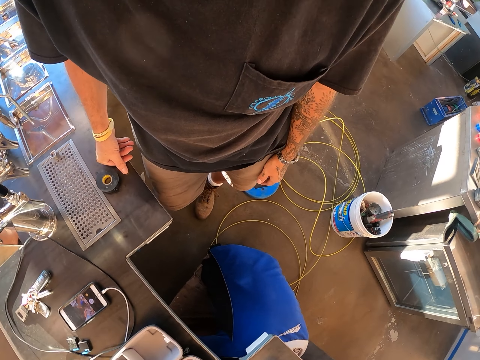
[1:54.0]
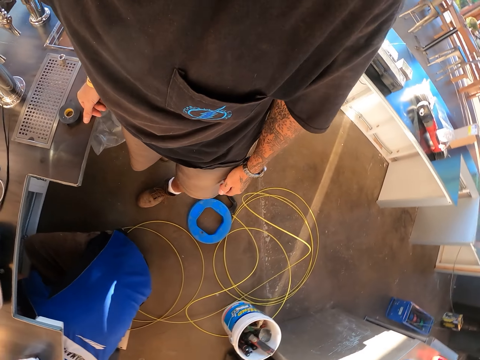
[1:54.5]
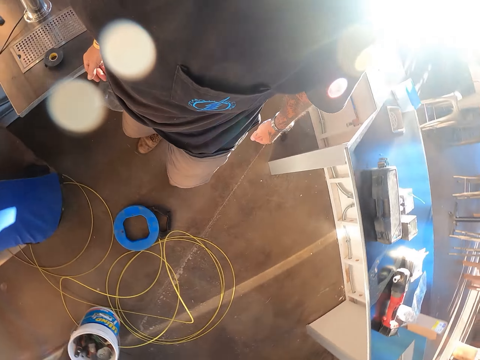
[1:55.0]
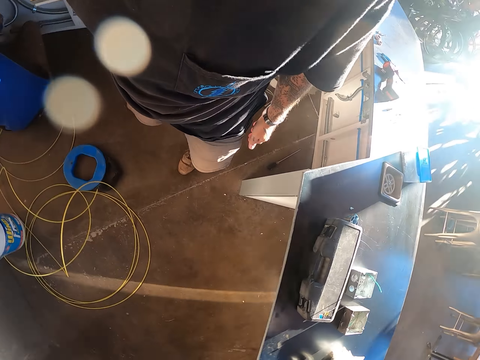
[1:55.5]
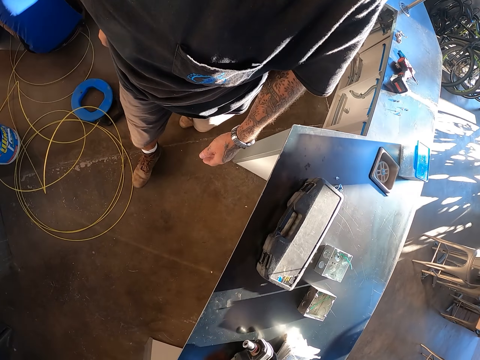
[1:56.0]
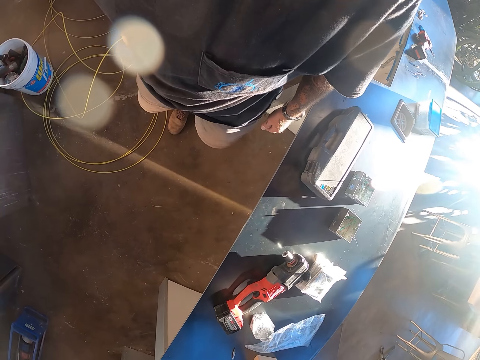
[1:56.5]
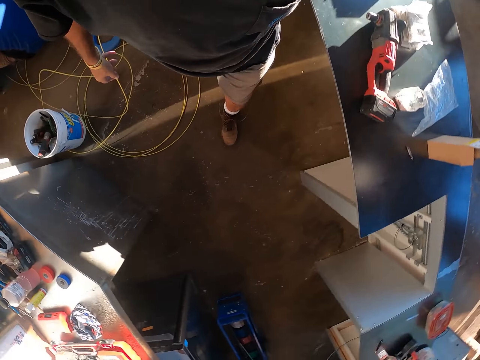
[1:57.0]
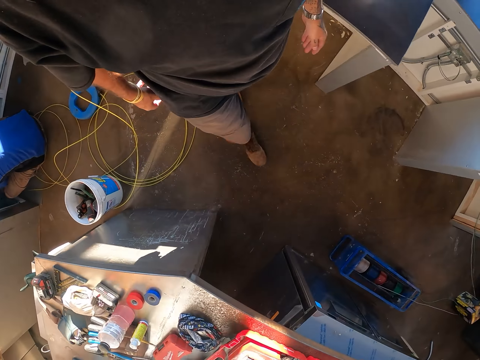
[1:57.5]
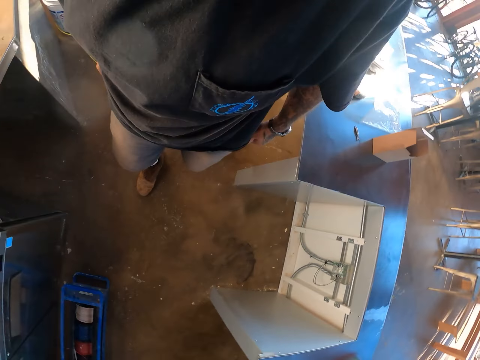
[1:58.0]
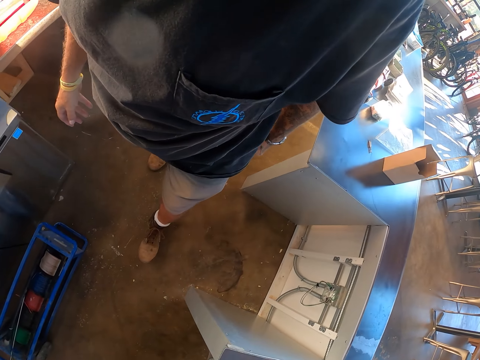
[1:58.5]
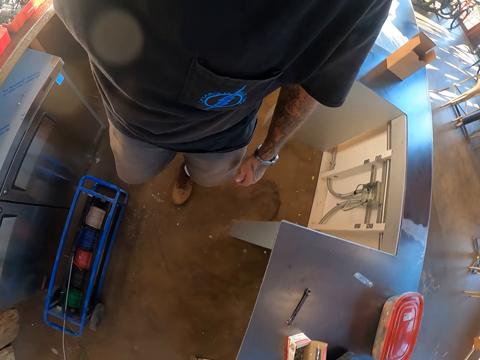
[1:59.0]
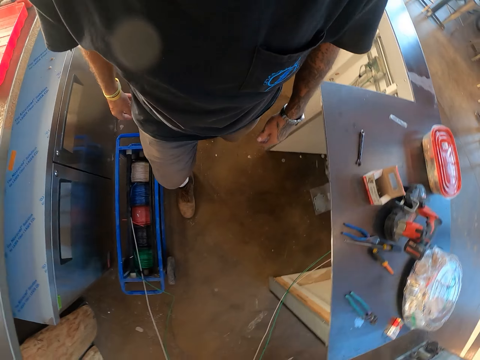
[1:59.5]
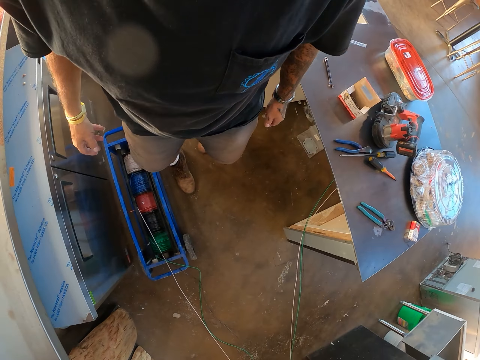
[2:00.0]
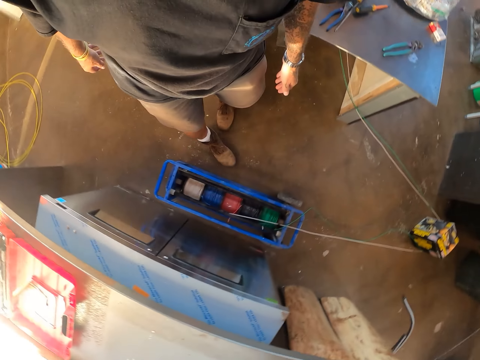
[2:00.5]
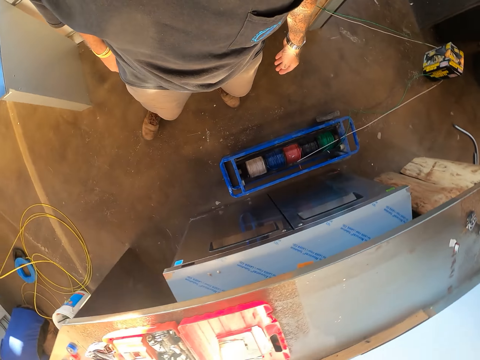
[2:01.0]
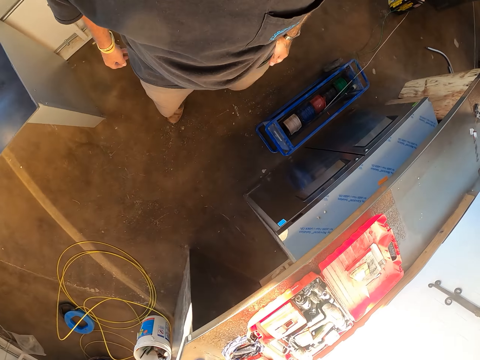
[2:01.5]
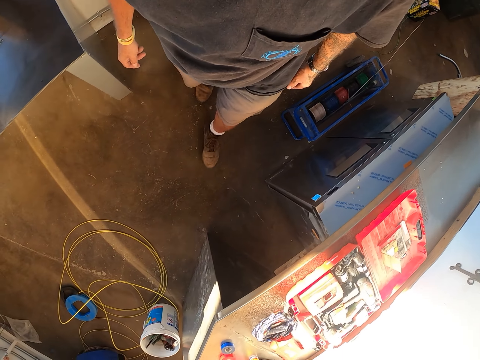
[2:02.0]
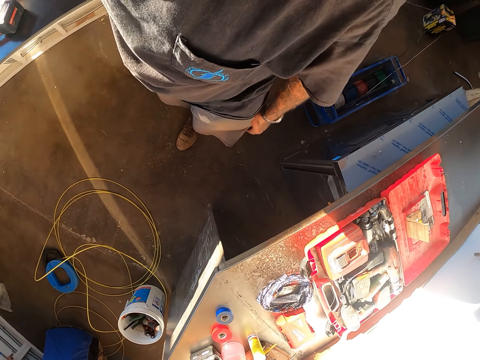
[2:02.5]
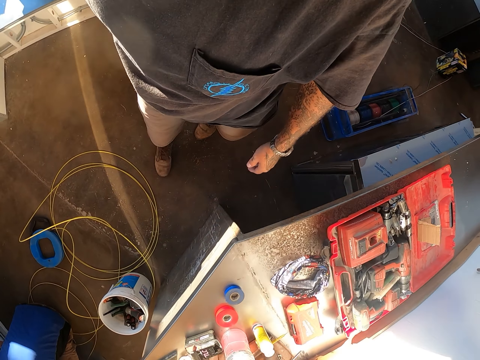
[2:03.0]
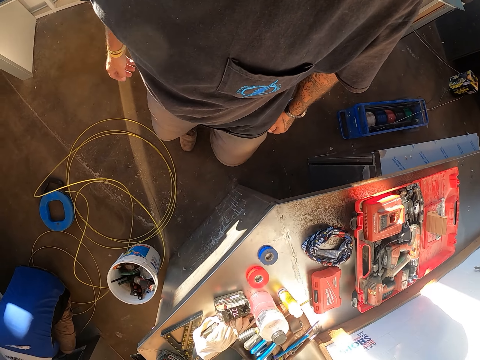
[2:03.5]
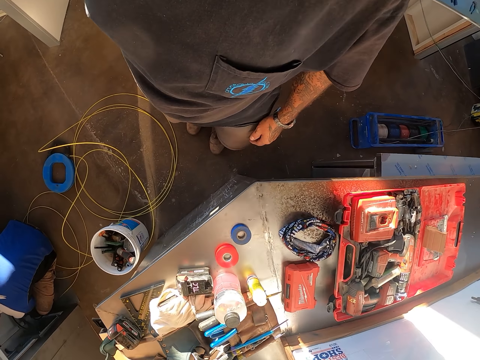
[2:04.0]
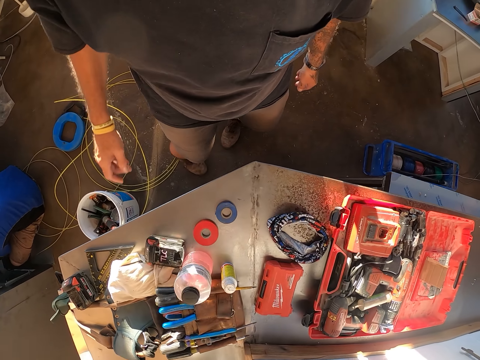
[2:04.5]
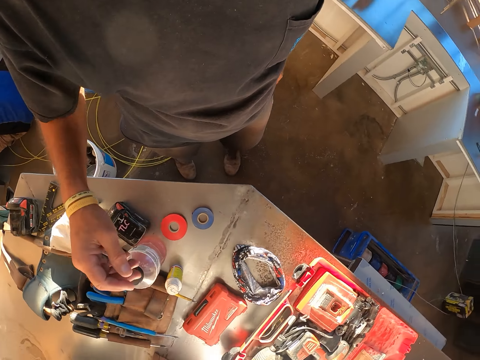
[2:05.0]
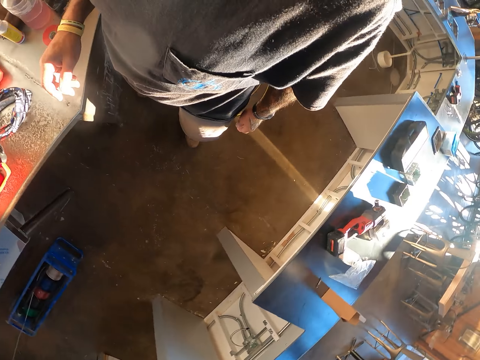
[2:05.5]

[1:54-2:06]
The camera wearer walks around.

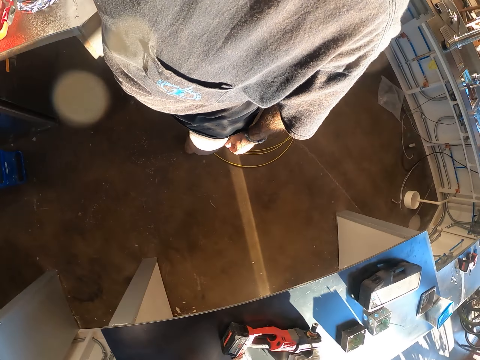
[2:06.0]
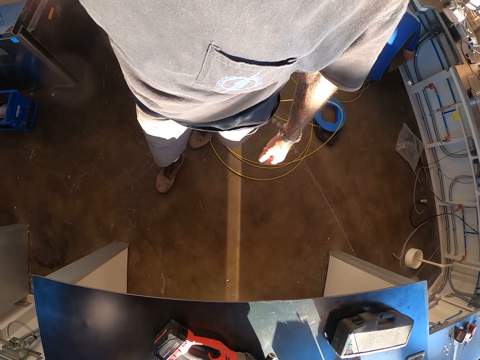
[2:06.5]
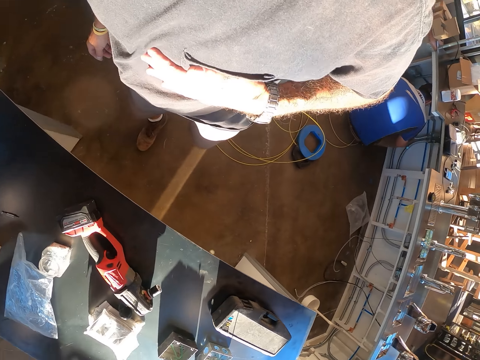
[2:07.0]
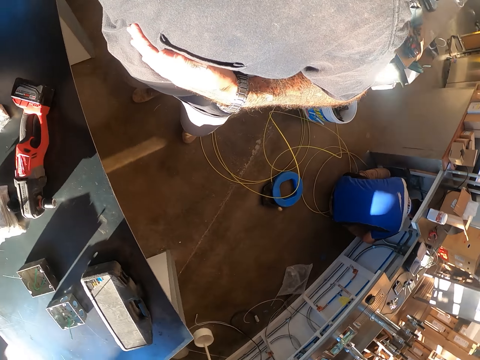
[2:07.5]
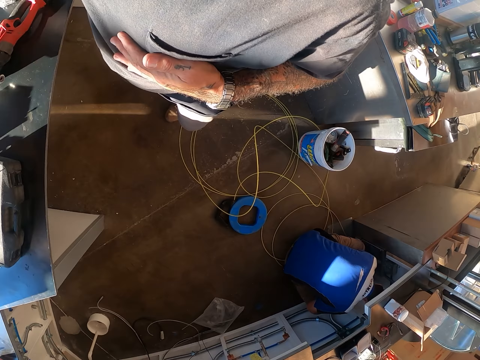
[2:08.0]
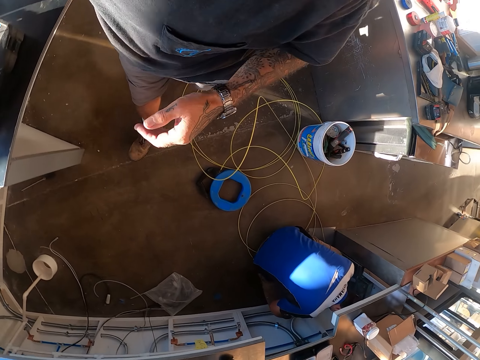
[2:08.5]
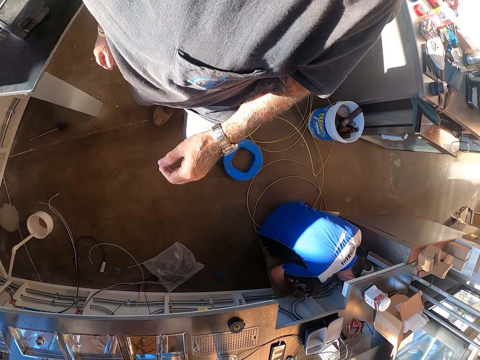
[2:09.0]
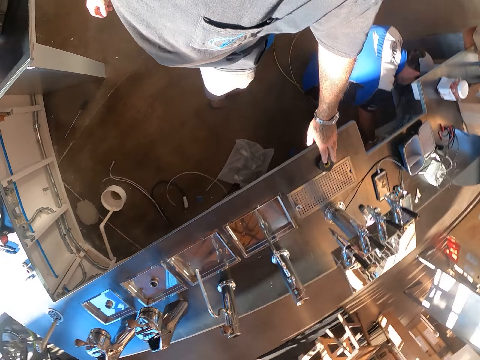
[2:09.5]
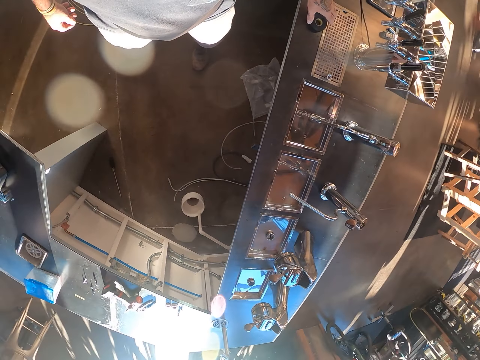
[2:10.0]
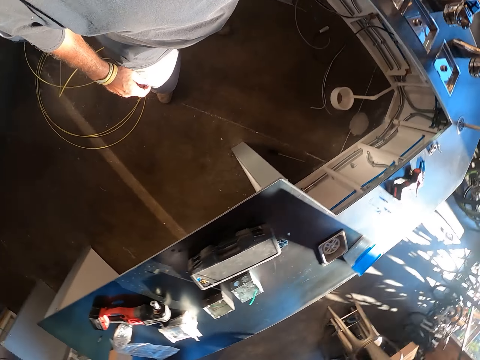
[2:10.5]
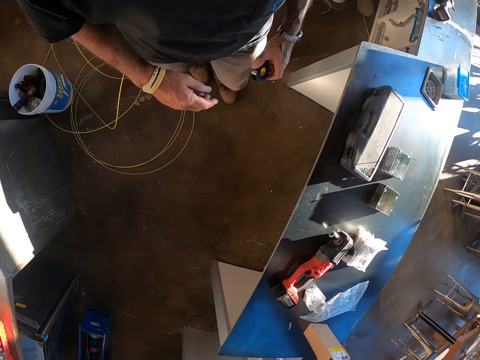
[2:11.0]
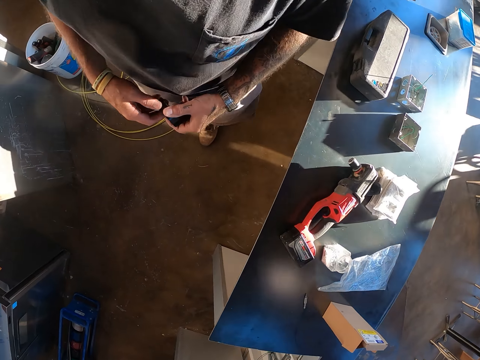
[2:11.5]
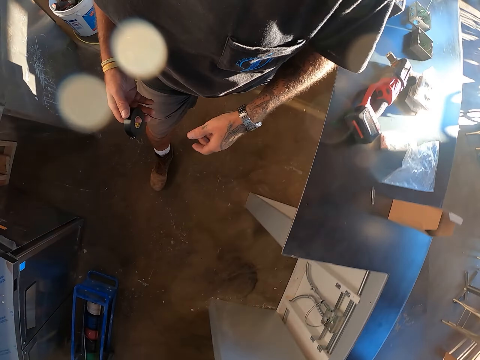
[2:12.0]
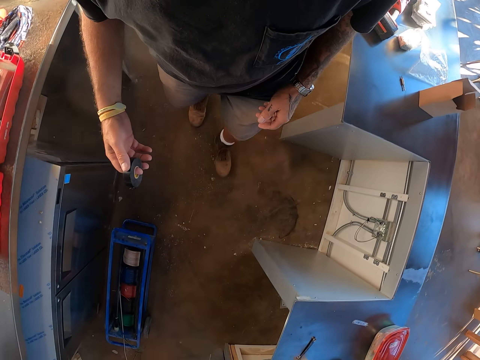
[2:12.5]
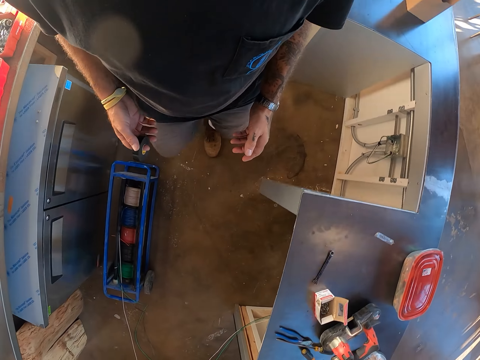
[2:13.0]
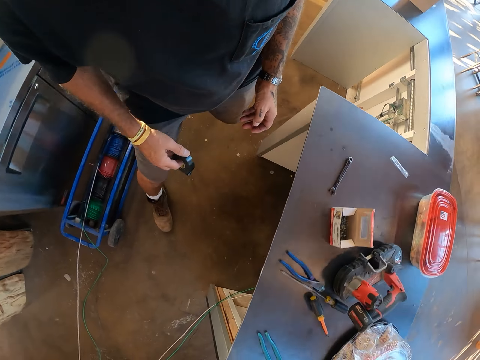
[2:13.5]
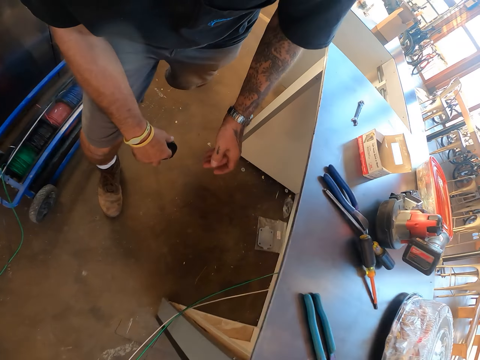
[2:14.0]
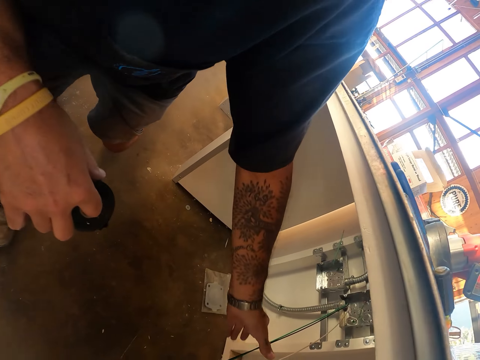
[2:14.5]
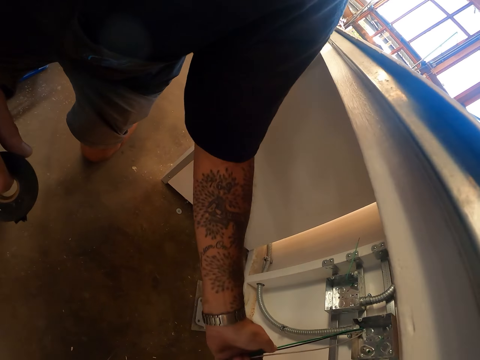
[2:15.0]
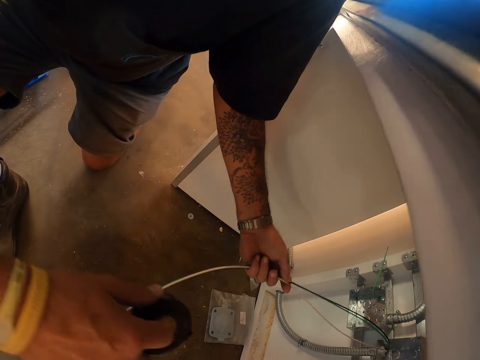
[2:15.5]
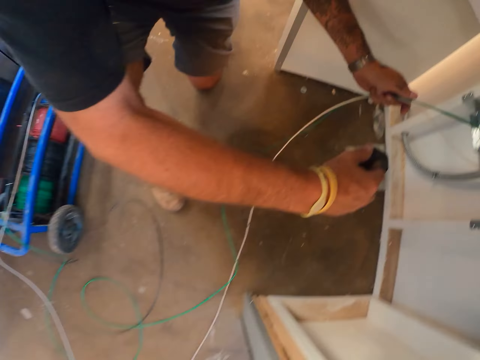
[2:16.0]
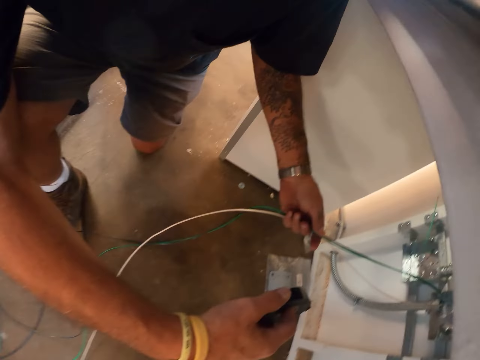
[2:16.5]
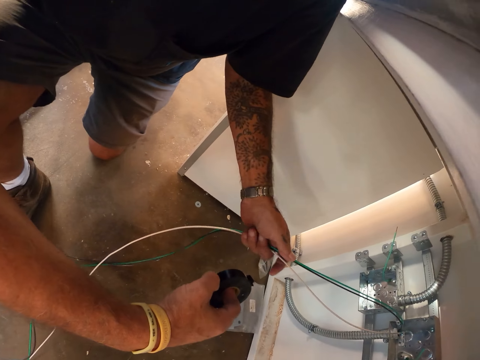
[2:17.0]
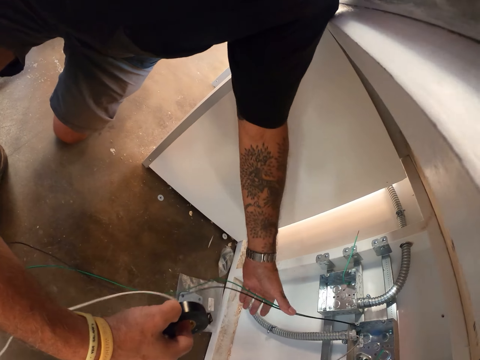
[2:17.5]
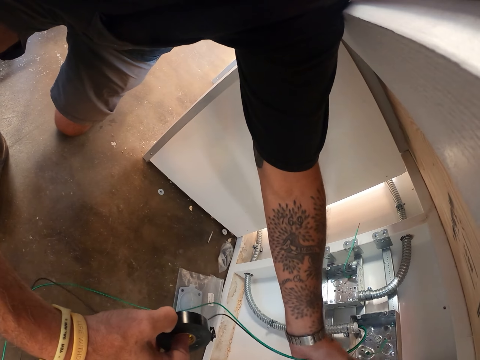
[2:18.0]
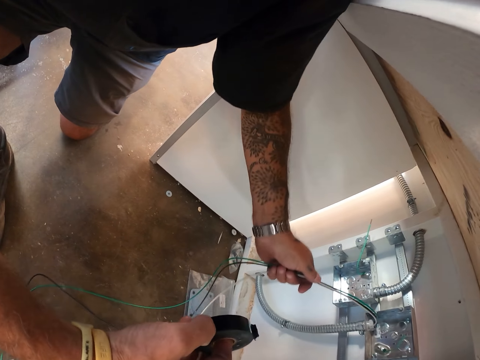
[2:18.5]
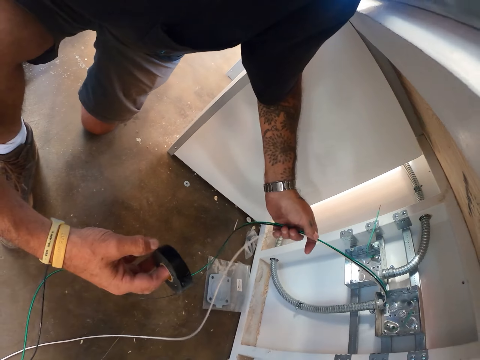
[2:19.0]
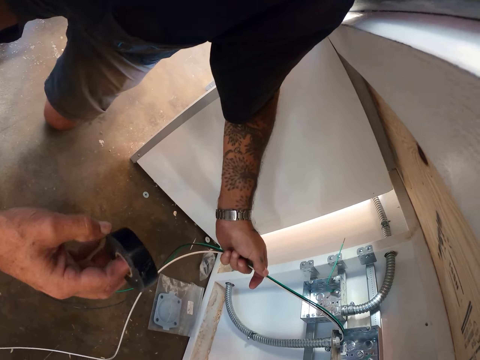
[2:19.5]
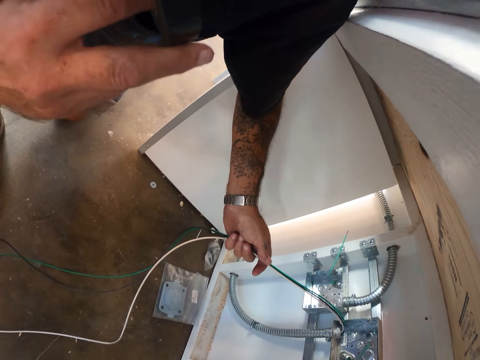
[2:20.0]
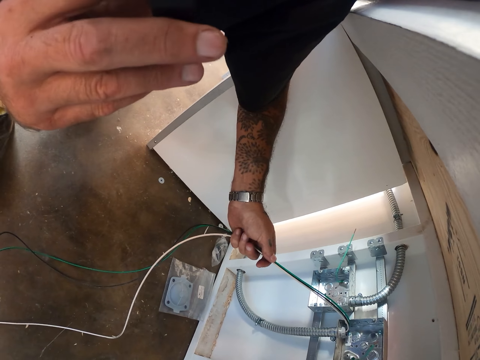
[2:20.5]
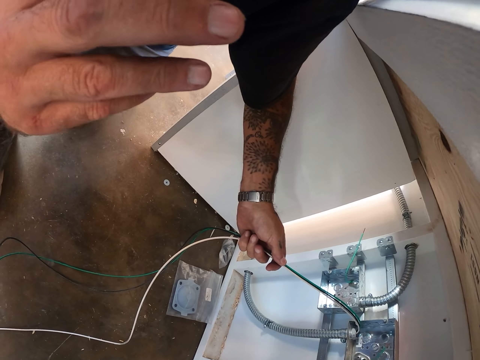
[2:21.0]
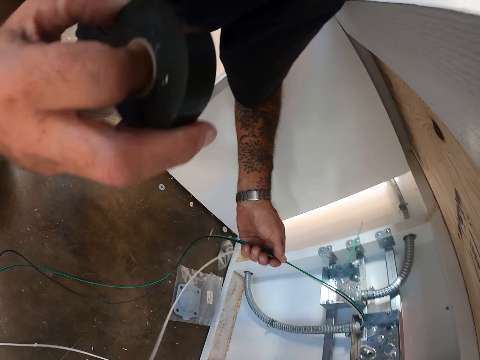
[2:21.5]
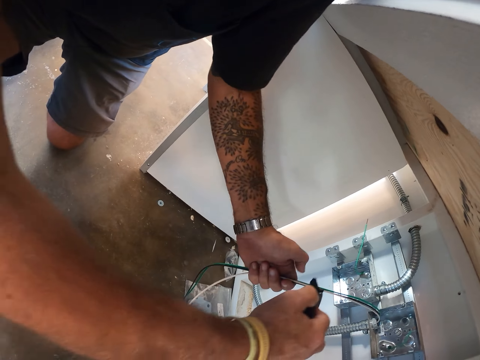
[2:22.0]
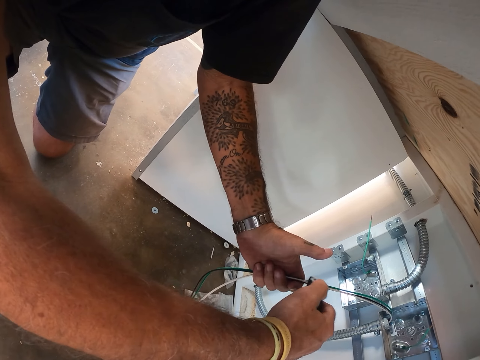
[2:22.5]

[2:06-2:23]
The camera wearer touches his stomach. He picks the black tape or masking tape from the table. He walks around and bends down. He adjusts the wire. He catches the wire. He lifts his hand up. He bites the masking tape.
